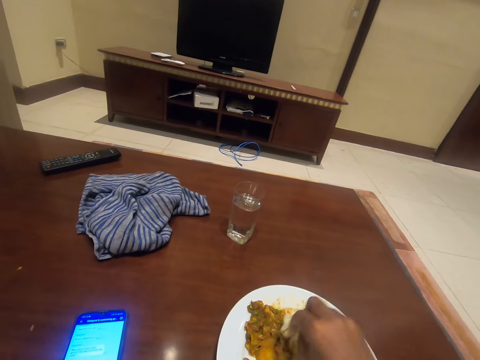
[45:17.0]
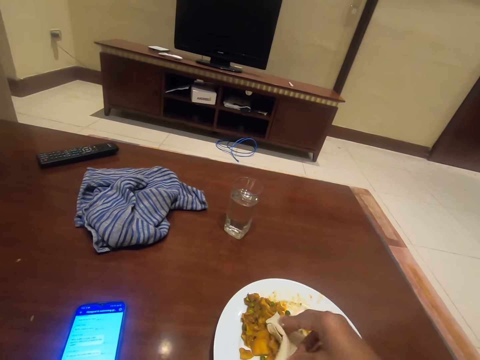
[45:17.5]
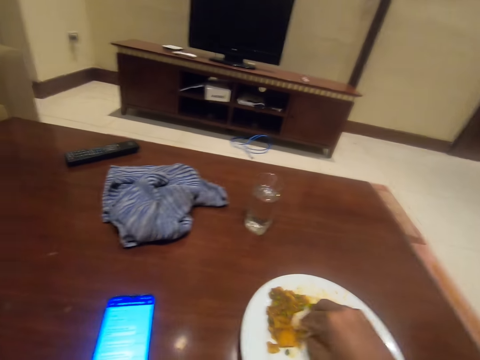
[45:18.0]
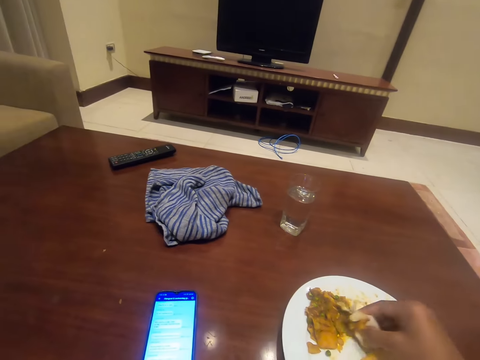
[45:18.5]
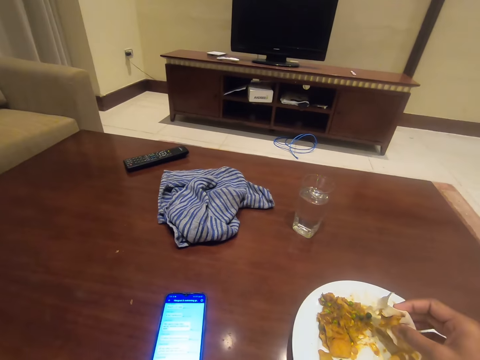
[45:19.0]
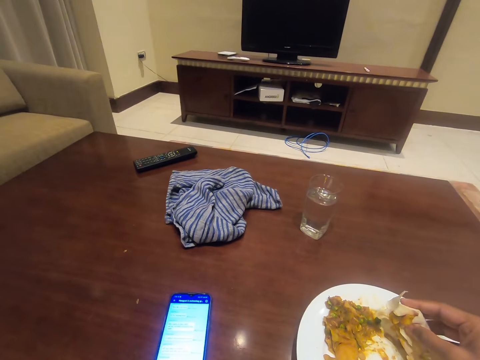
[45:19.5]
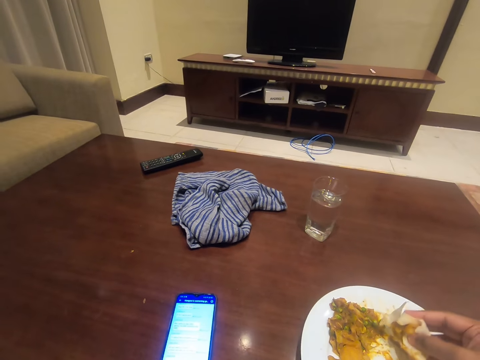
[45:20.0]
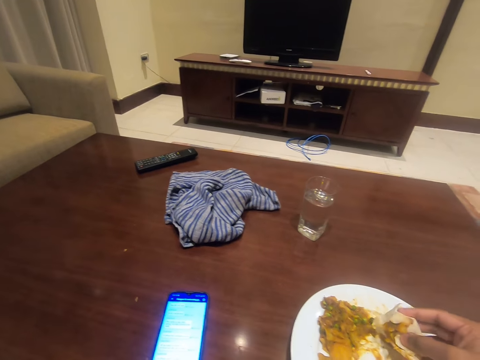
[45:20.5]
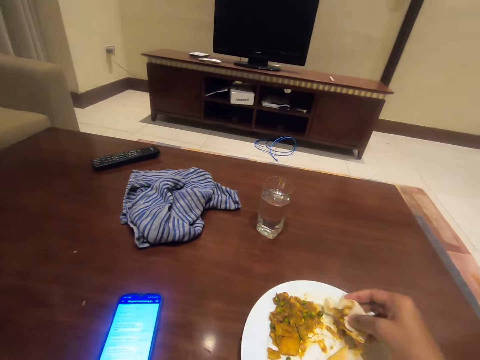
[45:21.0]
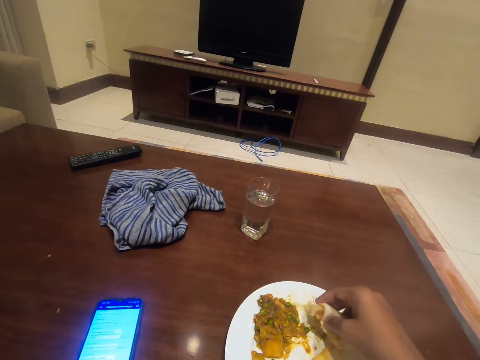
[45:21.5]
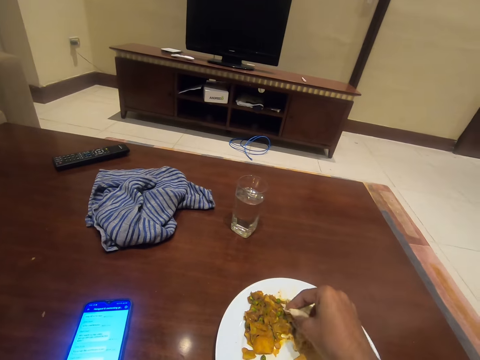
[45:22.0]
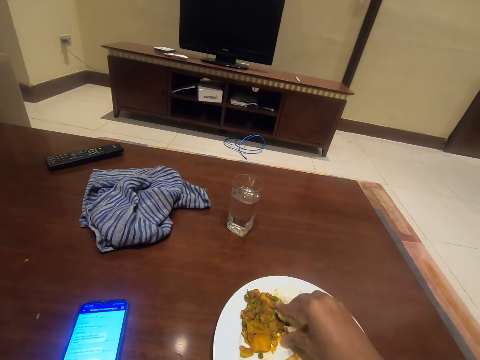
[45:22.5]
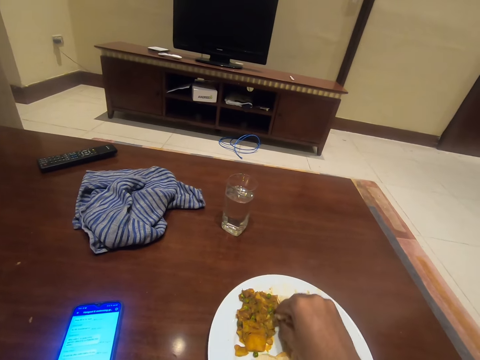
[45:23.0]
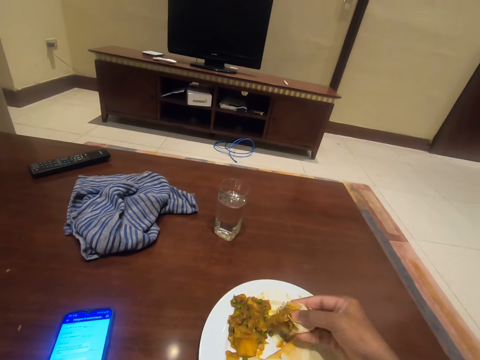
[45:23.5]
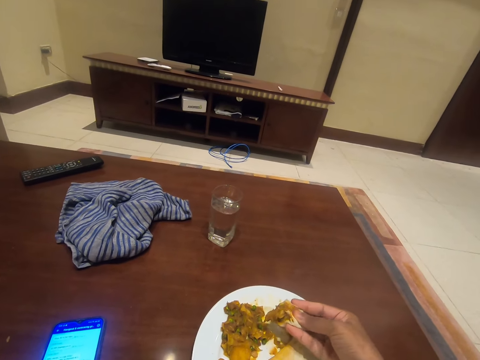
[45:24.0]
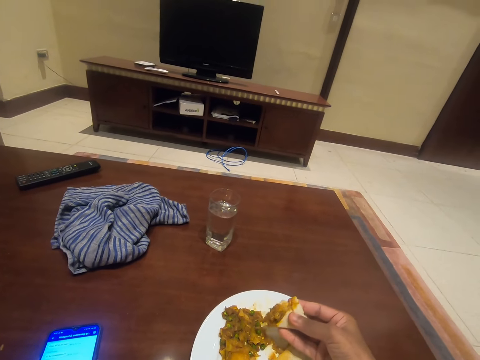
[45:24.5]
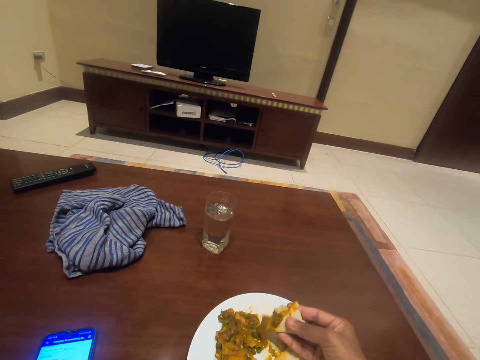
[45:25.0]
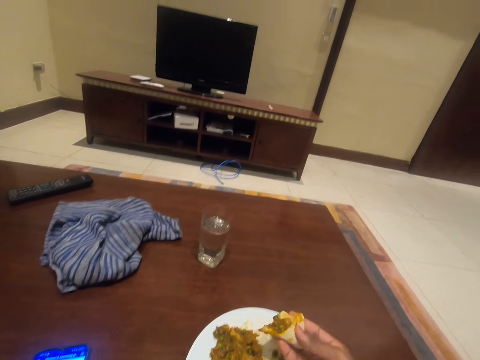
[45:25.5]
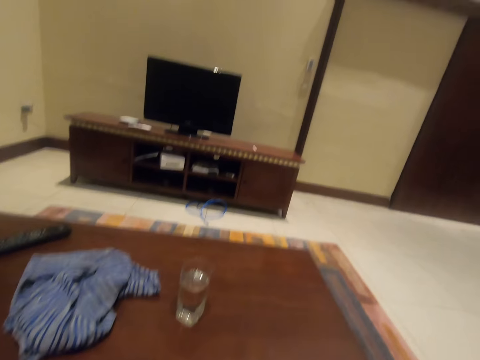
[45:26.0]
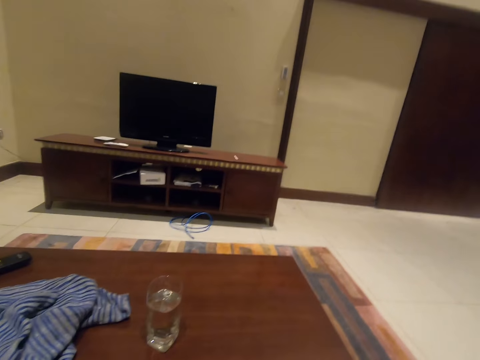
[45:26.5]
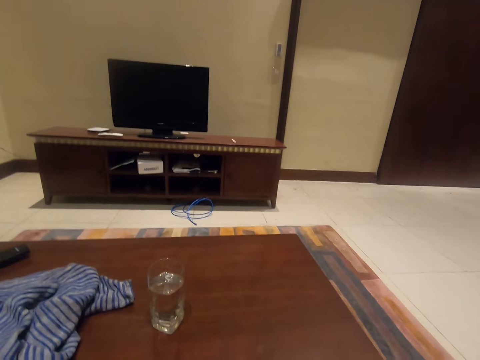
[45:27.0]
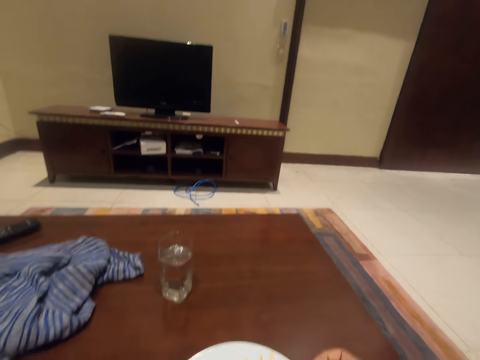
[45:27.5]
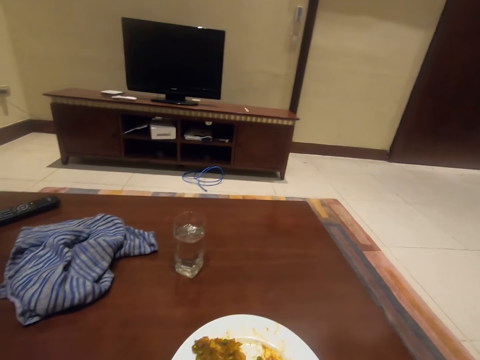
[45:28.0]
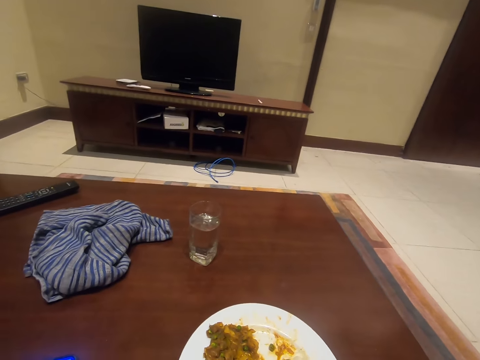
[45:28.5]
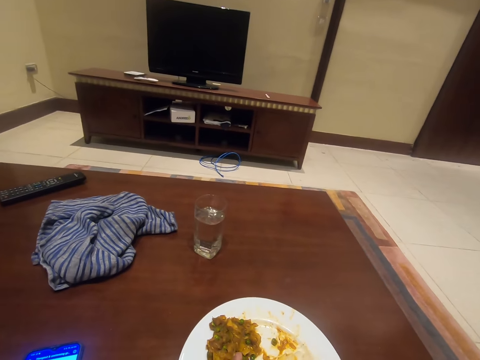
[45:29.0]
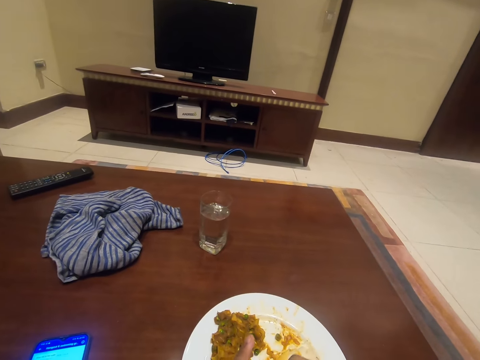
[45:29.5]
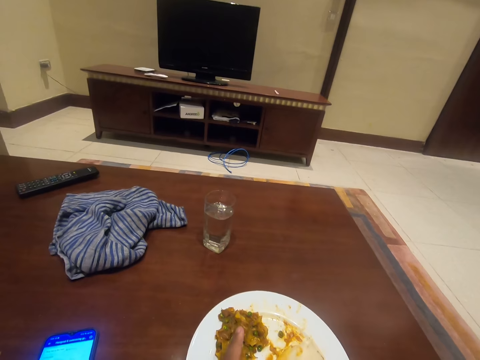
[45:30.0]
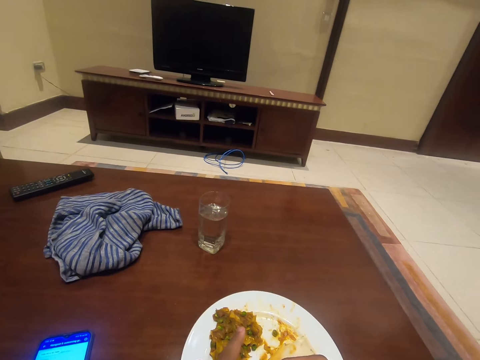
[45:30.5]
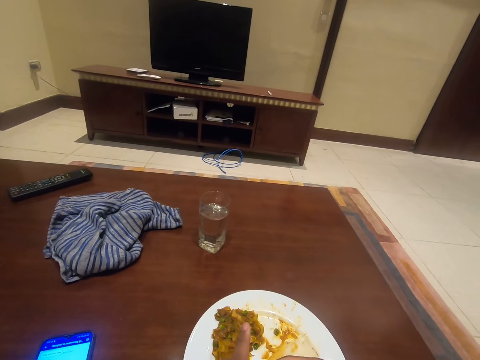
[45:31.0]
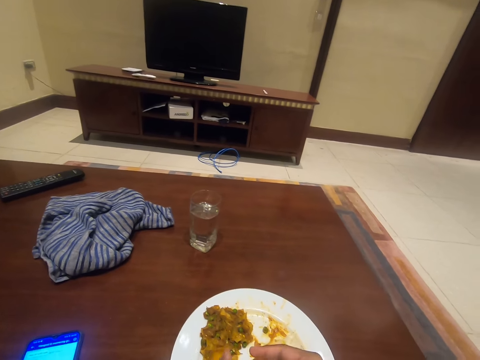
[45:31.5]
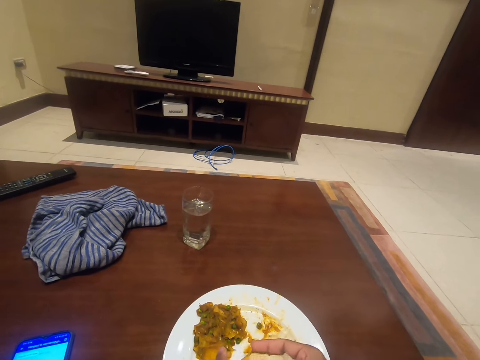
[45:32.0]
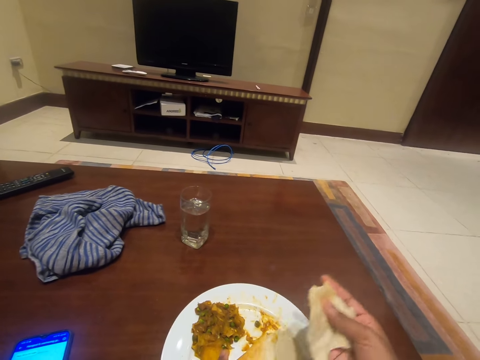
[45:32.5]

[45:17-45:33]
The camera wearer scoops something in the plate. They look around. They scoop something in the plate. They shake something. They put something in the mouth. They look around. They cut something.

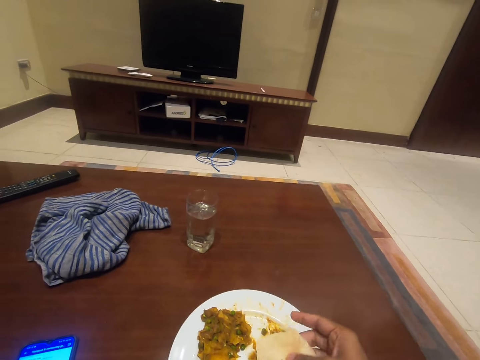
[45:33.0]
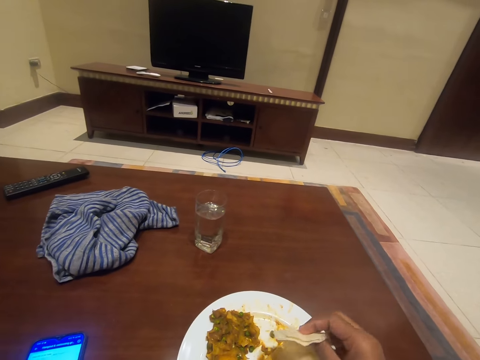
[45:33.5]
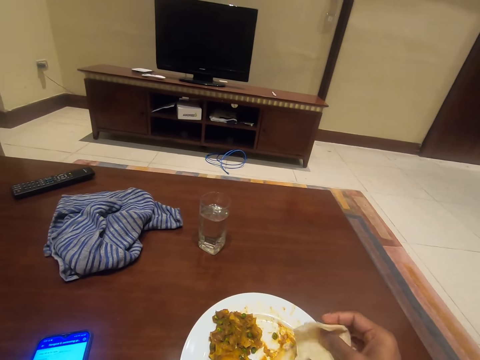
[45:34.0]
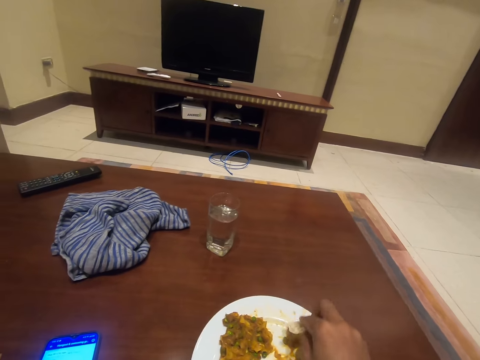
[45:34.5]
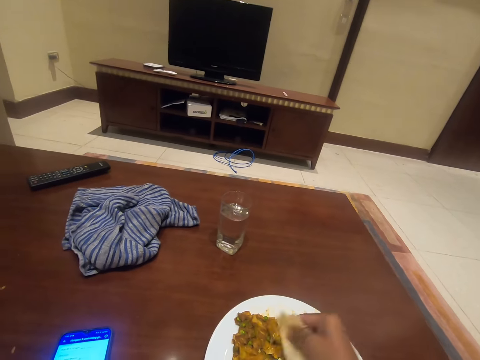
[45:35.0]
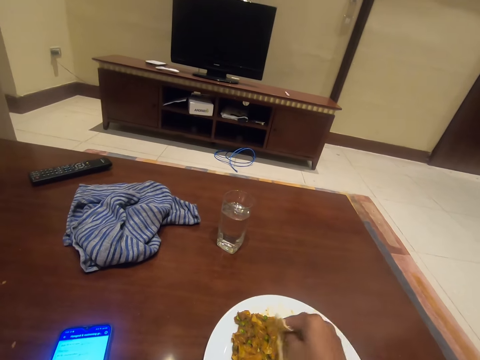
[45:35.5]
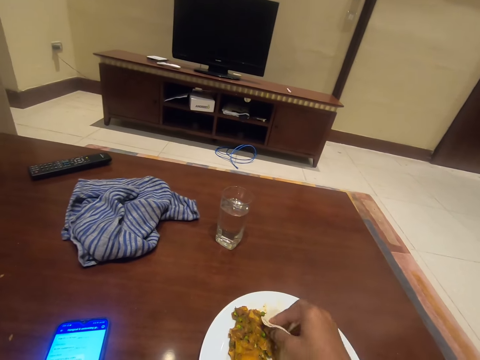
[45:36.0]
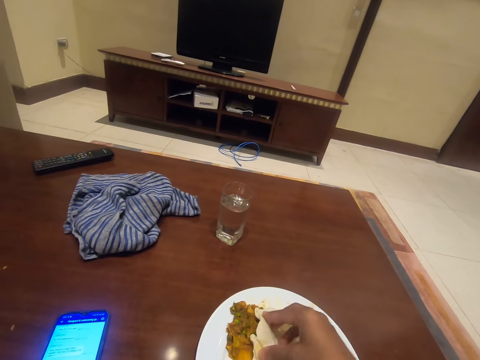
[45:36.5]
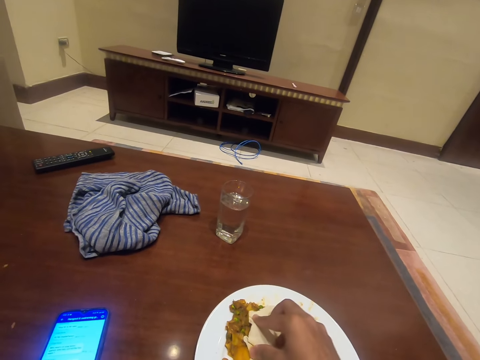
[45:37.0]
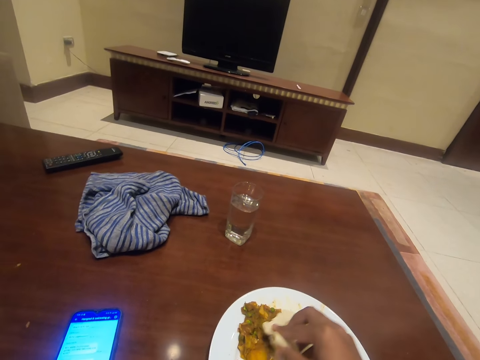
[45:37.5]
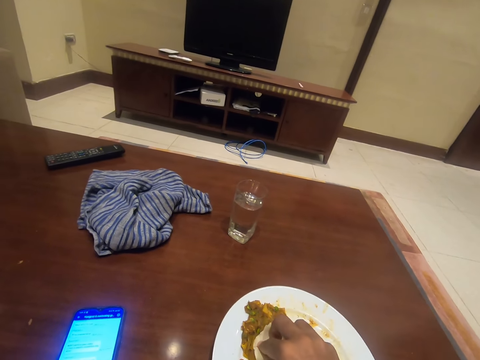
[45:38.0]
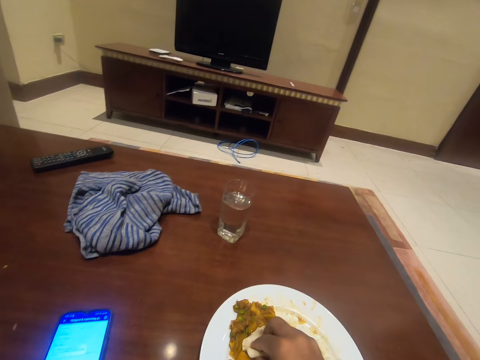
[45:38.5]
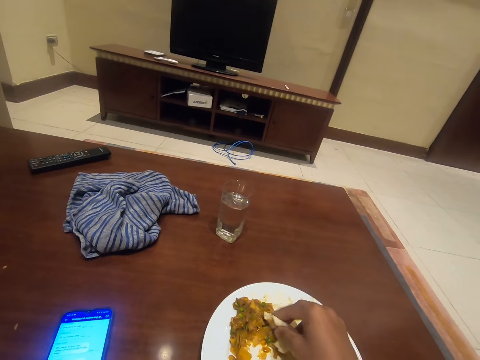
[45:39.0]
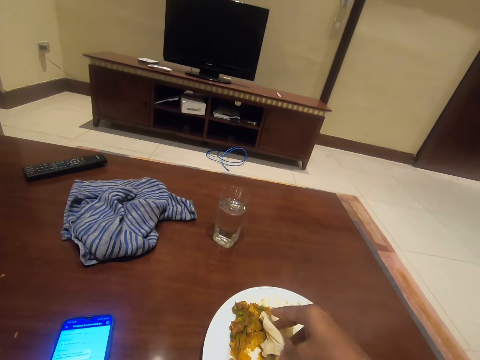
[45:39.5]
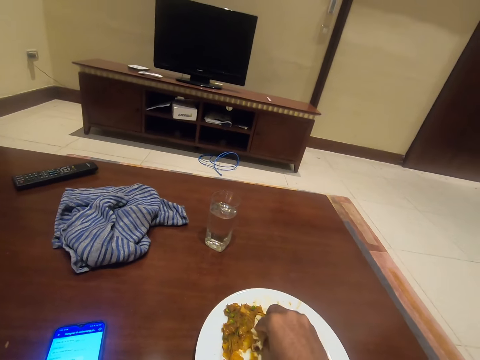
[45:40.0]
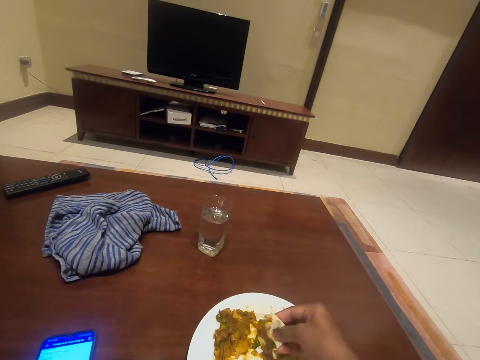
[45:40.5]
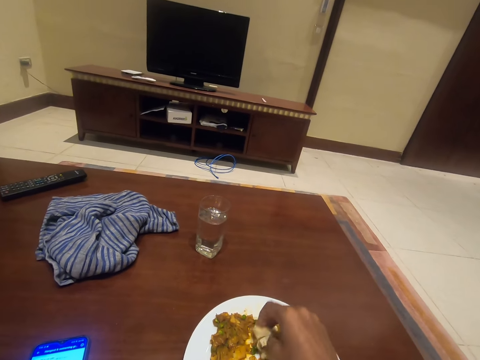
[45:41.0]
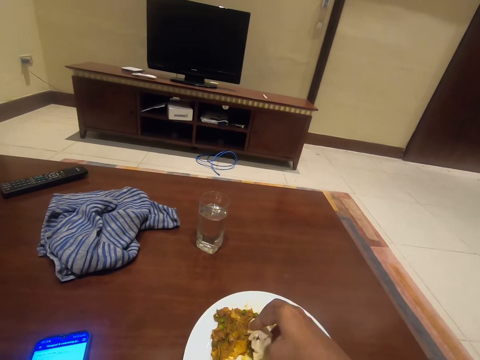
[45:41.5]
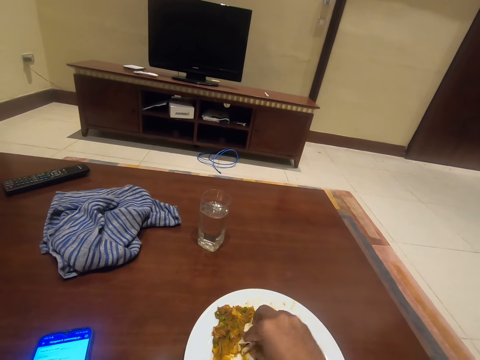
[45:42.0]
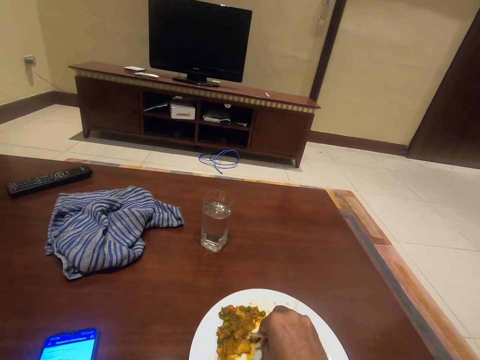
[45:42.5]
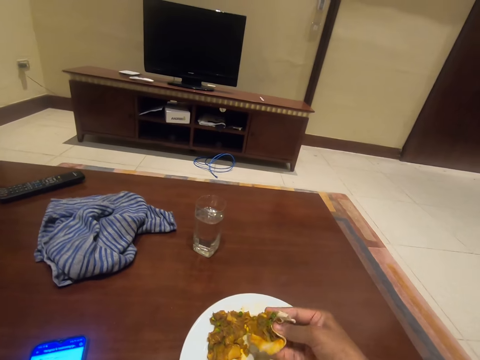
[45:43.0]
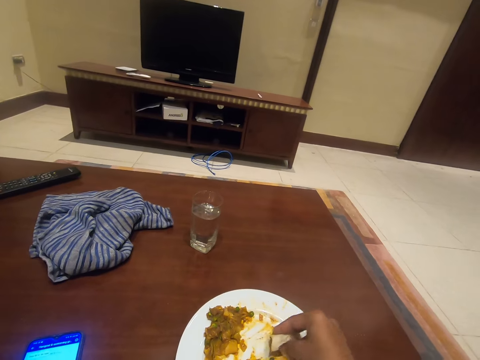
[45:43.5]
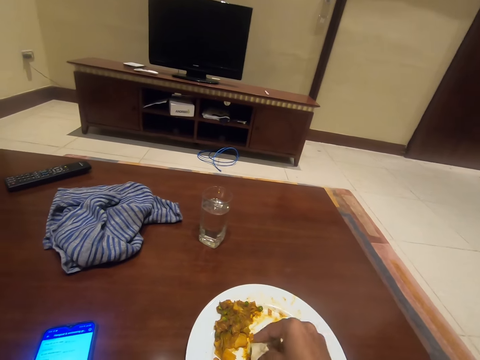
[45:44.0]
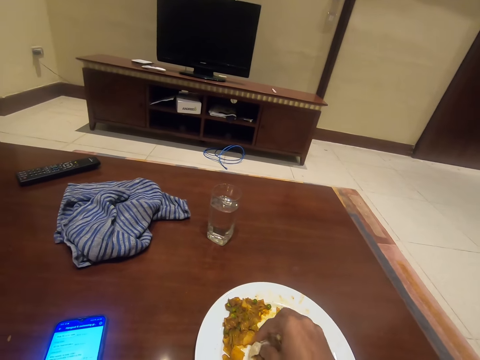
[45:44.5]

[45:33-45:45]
The camera wearer scoops something in the plate.
